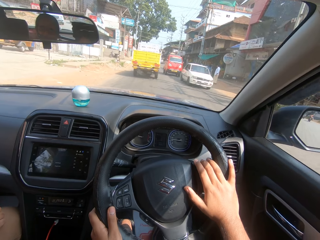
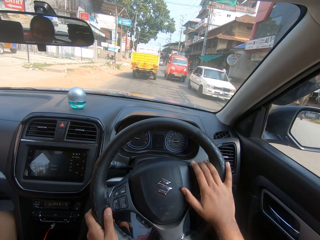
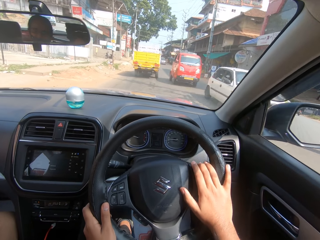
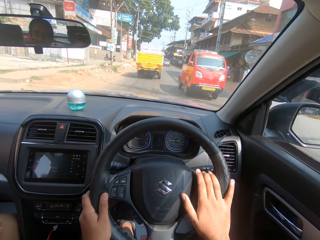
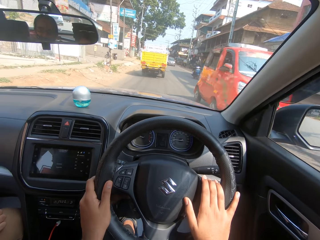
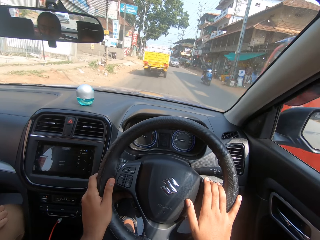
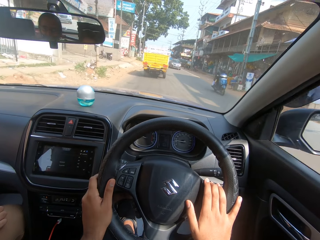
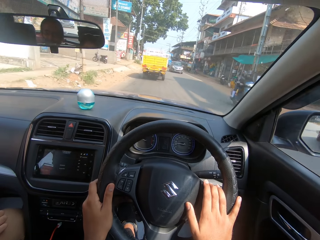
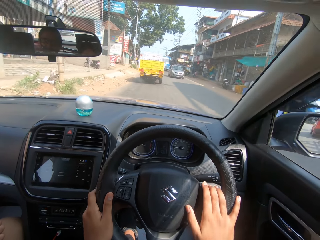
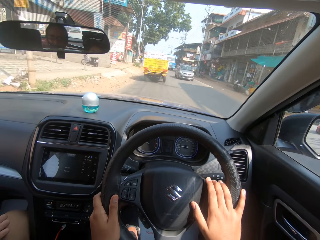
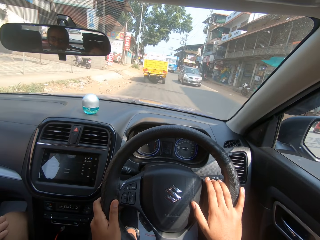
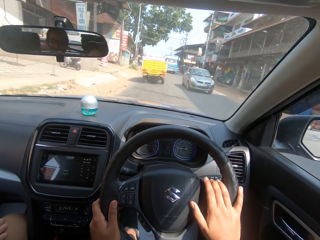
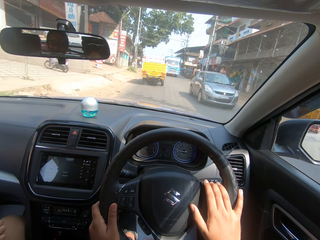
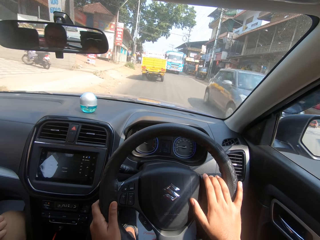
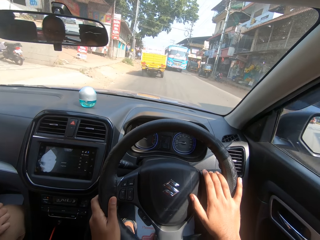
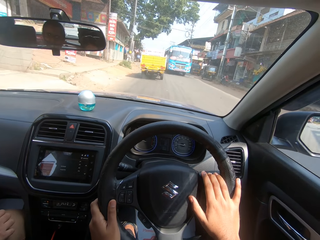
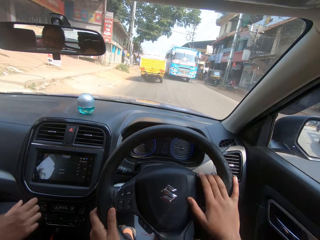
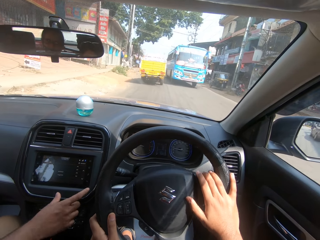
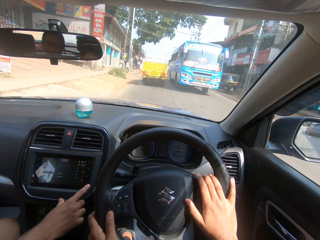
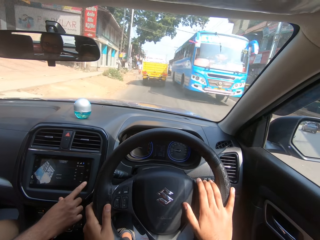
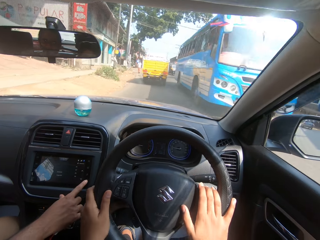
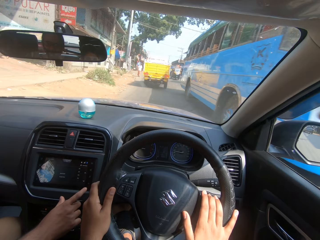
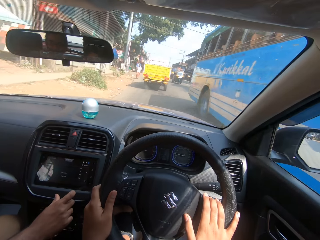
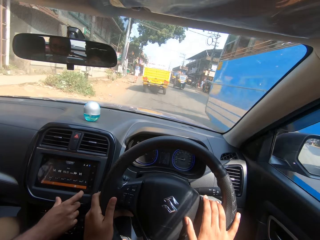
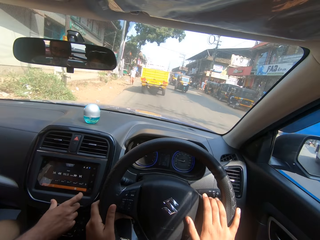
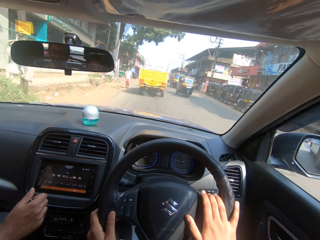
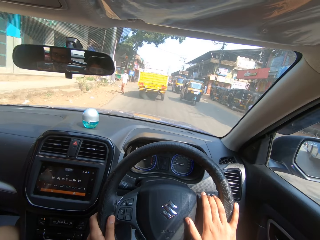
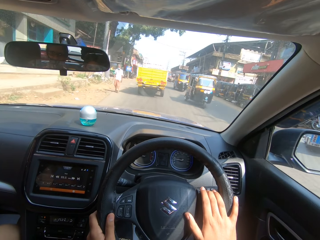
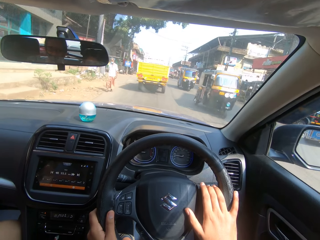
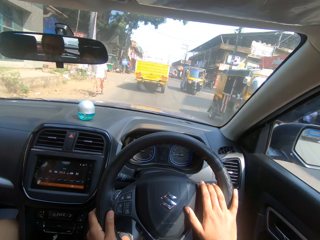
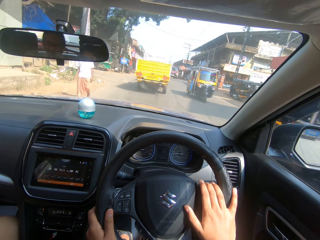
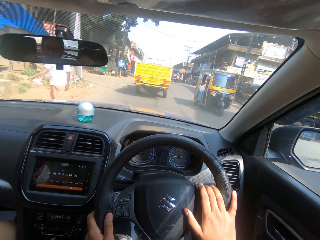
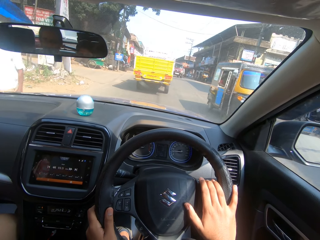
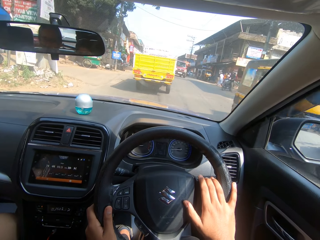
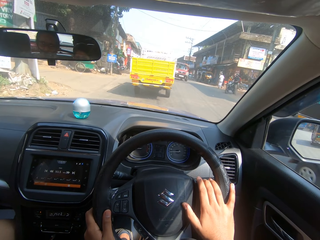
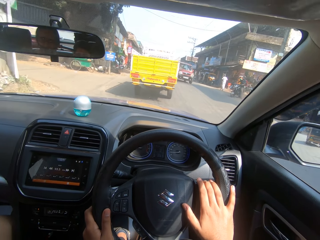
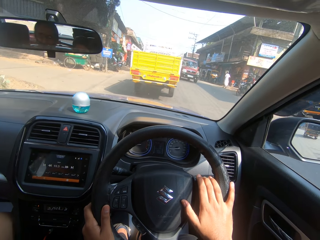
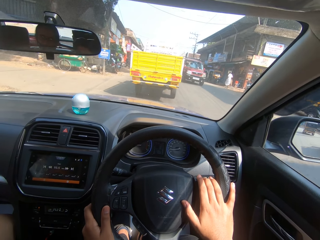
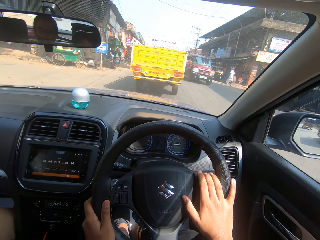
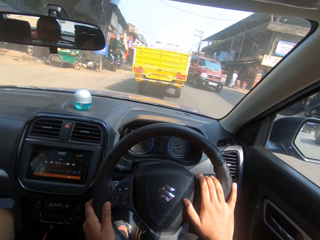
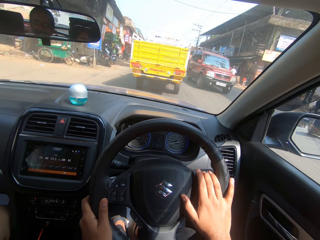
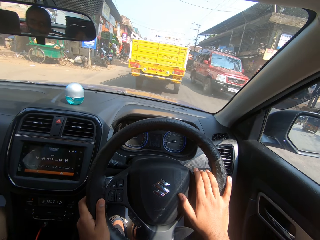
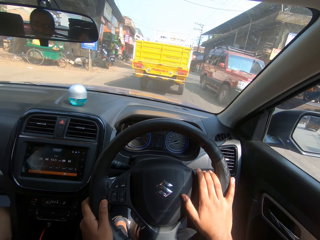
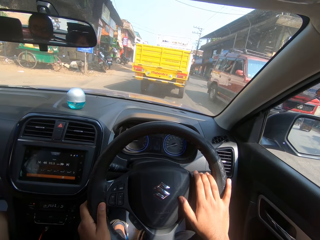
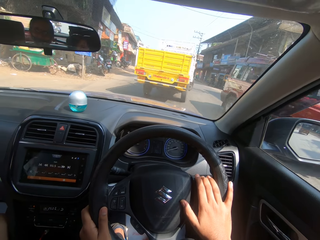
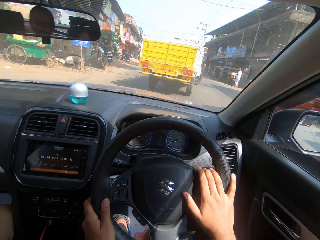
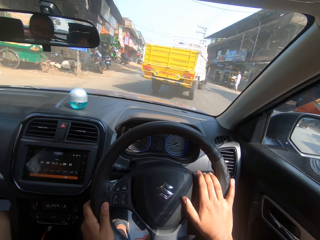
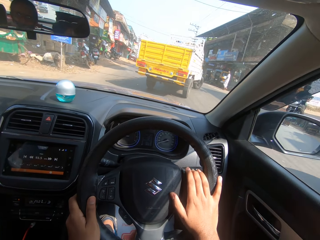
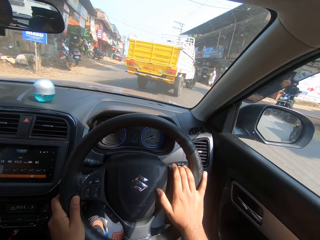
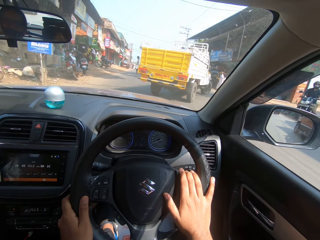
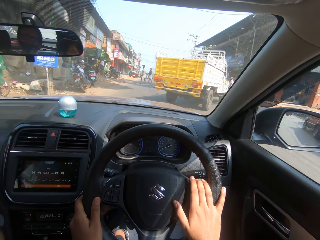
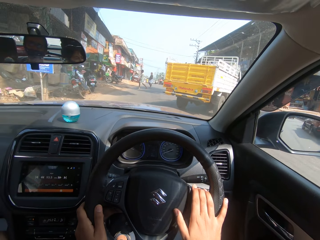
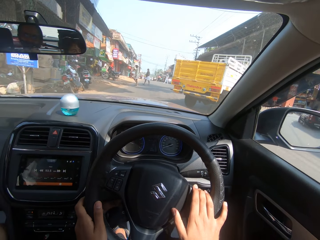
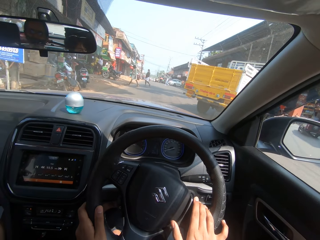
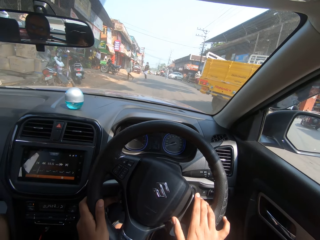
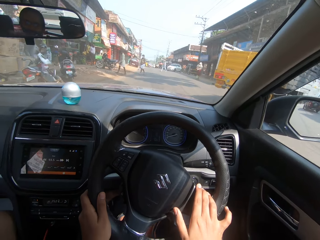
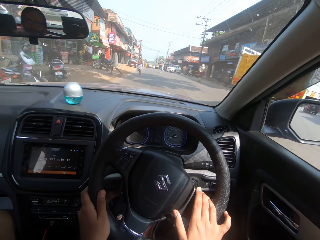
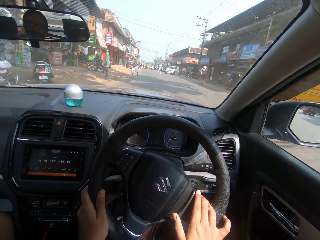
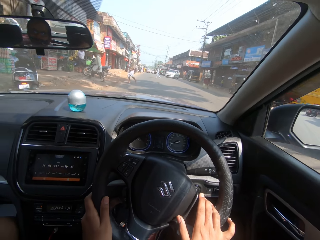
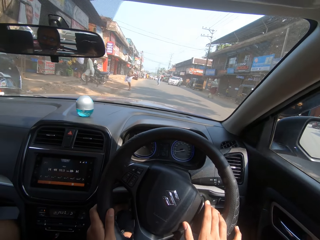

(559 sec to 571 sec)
The camera wearer drives. They drive the car.

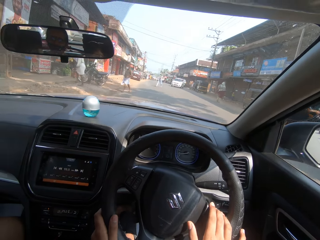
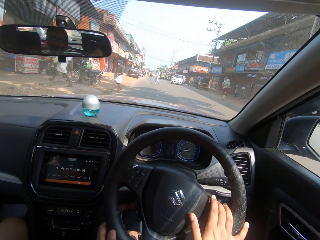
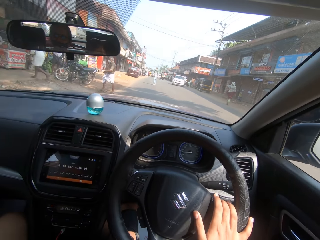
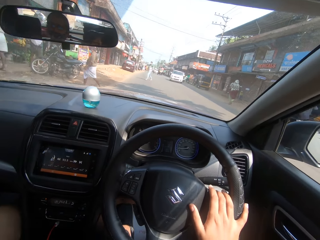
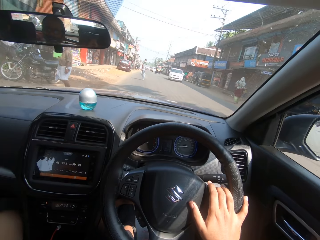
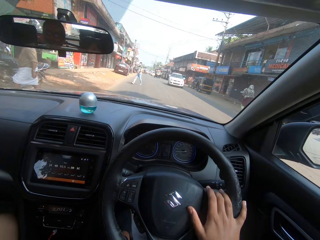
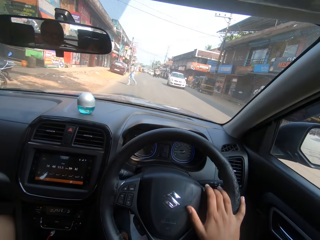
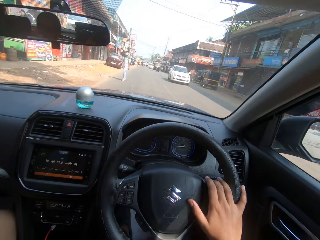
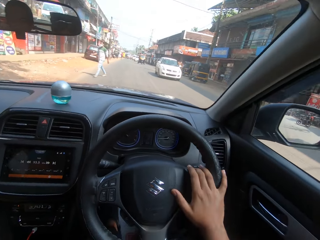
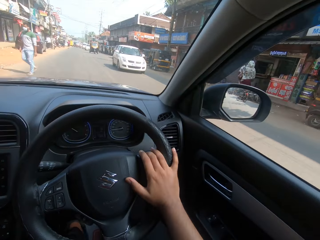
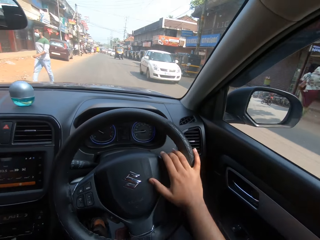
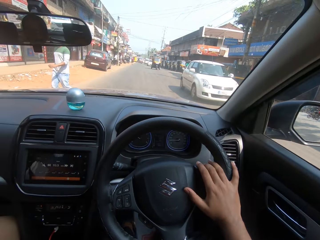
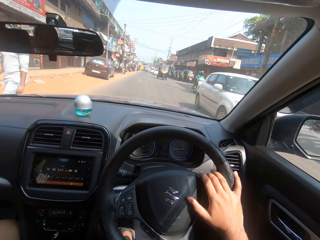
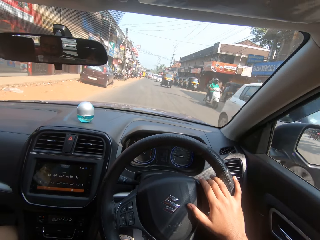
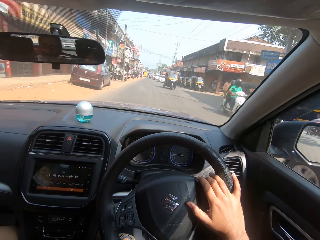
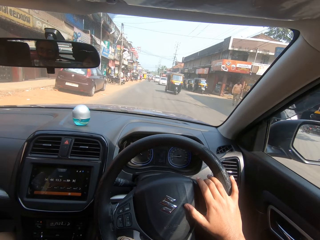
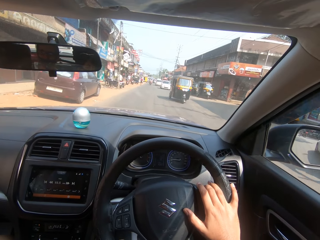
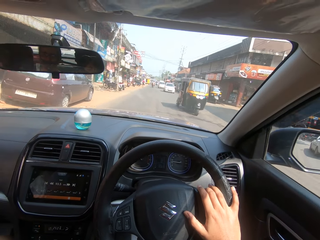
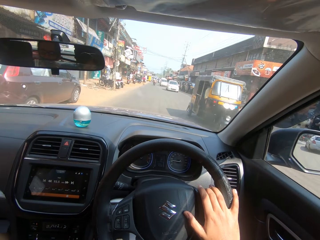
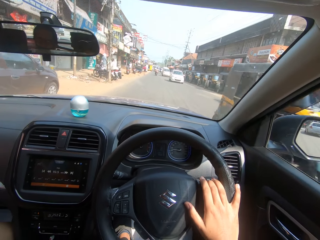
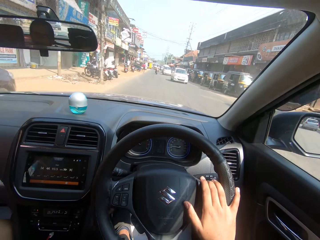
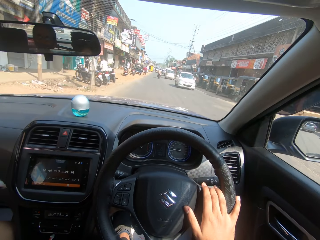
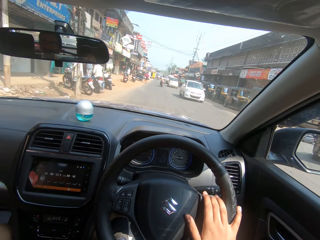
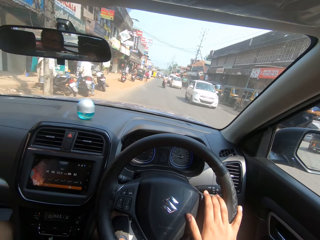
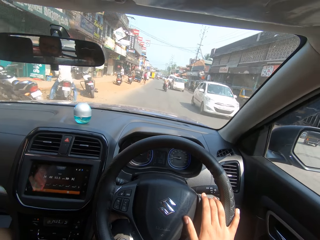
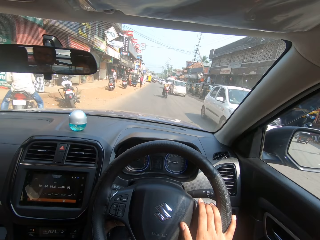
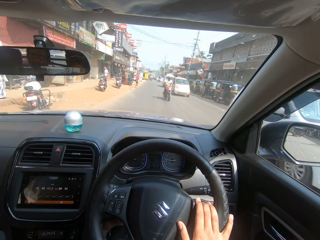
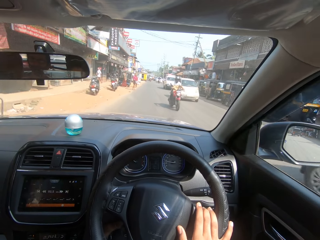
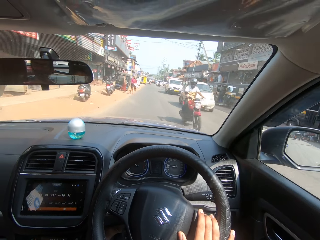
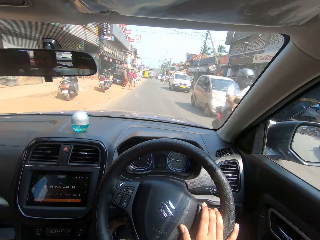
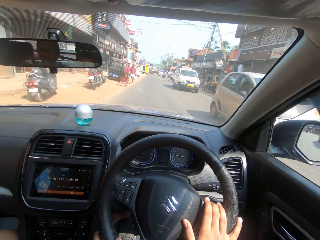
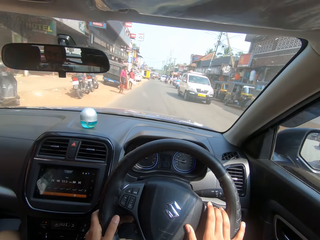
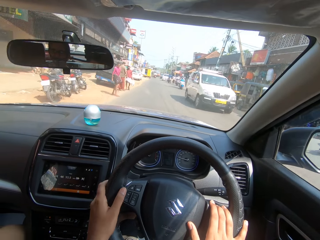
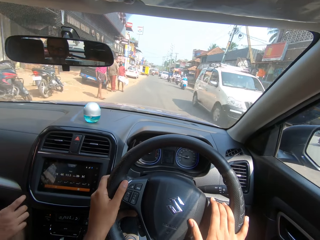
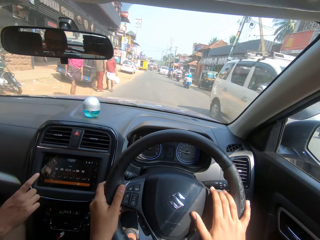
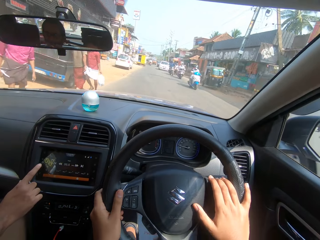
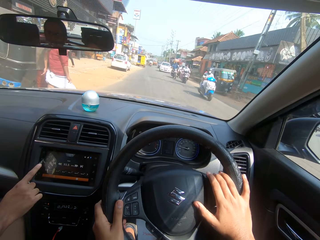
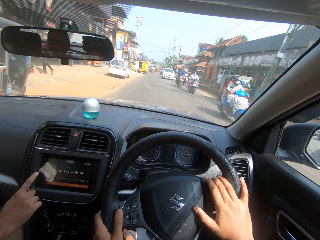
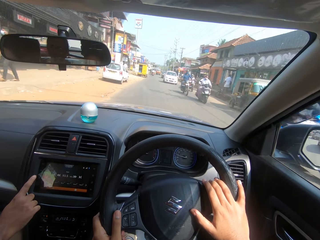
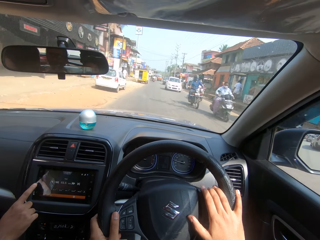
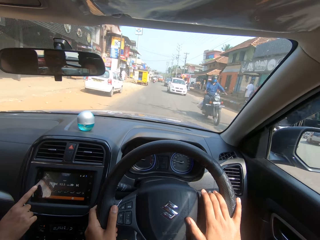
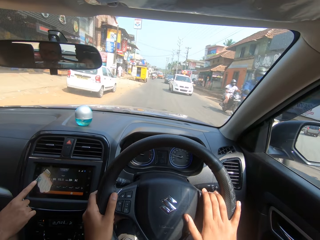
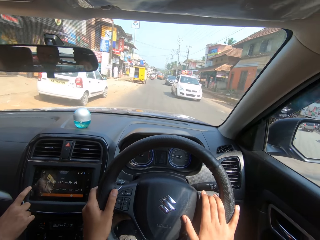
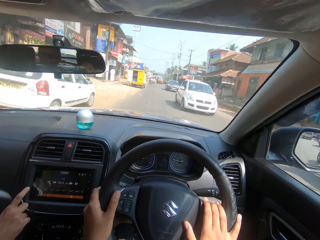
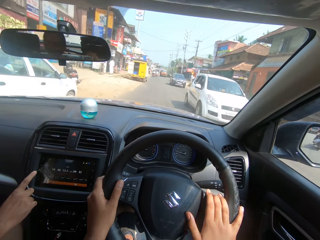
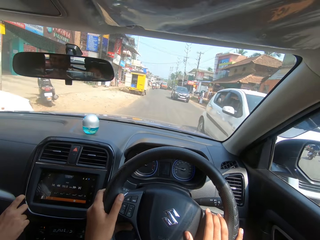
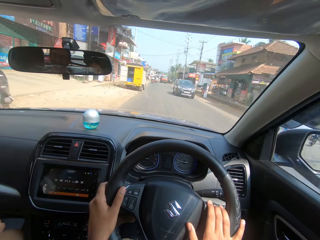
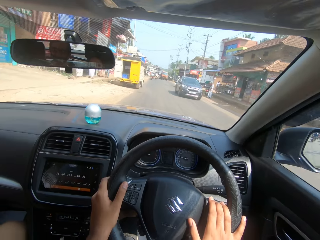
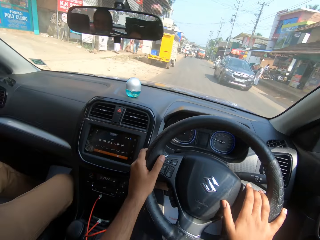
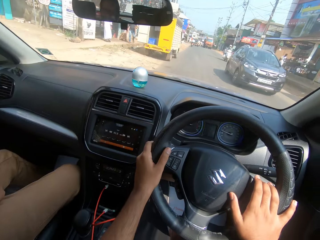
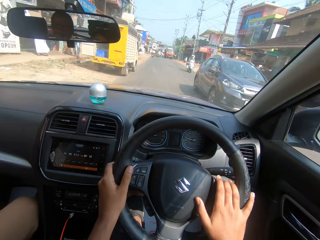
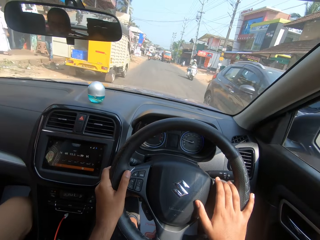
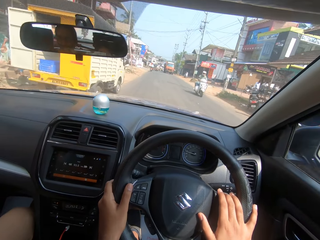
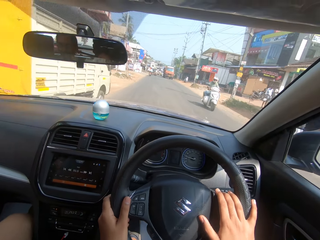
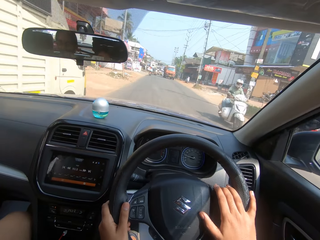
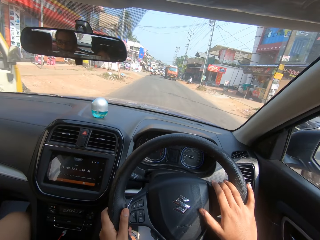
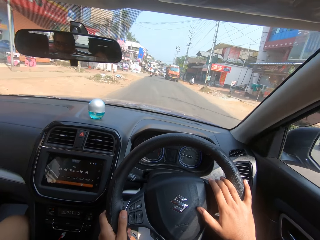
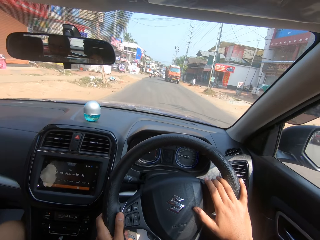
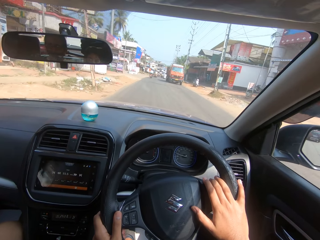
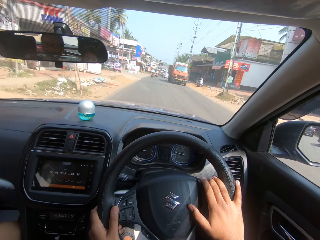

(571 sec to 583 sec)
A person adjusts the radio. The camera wearer drives.
